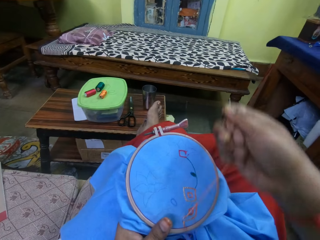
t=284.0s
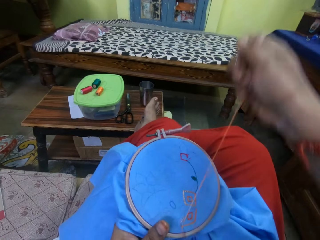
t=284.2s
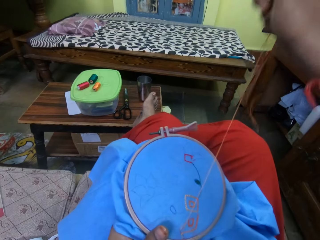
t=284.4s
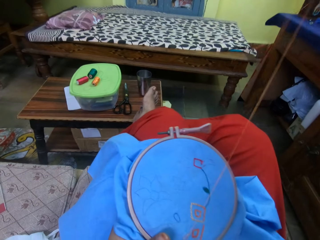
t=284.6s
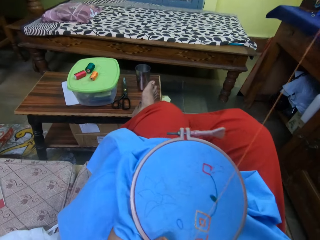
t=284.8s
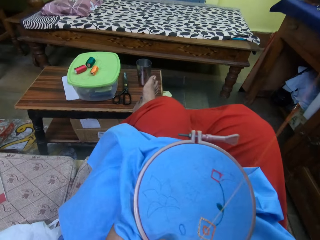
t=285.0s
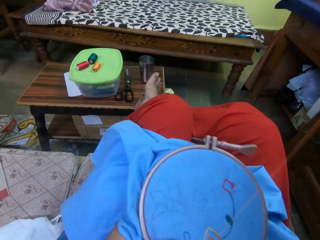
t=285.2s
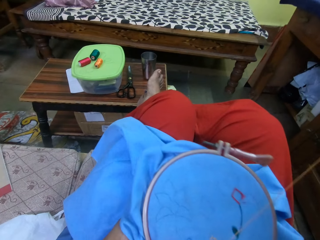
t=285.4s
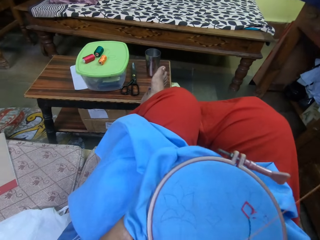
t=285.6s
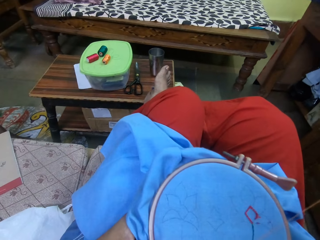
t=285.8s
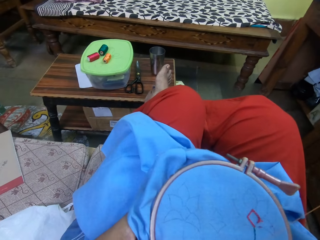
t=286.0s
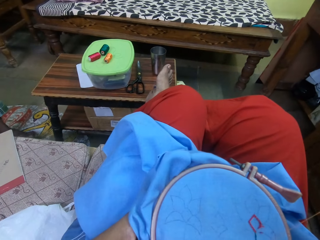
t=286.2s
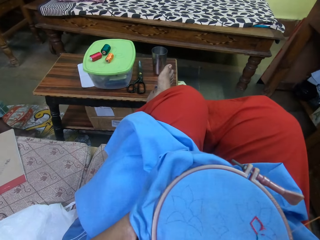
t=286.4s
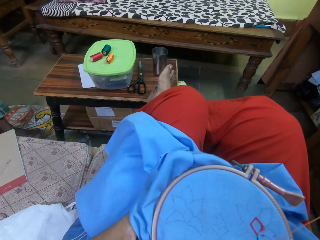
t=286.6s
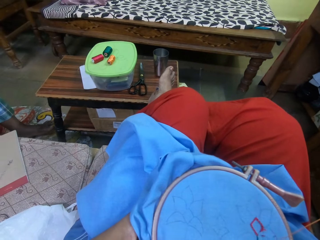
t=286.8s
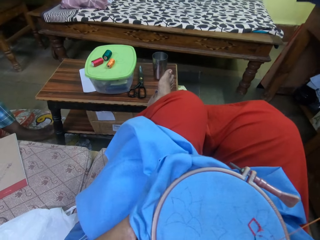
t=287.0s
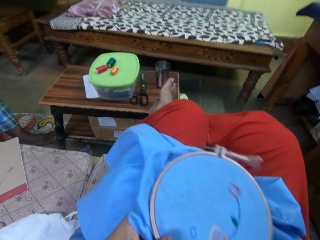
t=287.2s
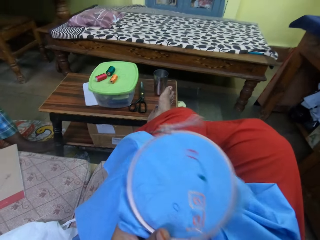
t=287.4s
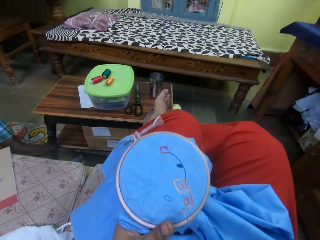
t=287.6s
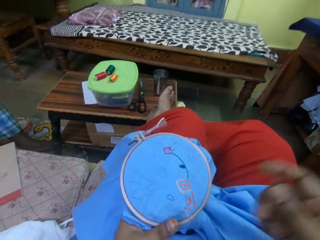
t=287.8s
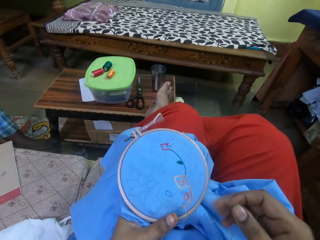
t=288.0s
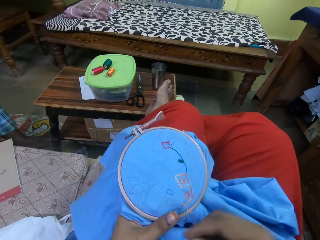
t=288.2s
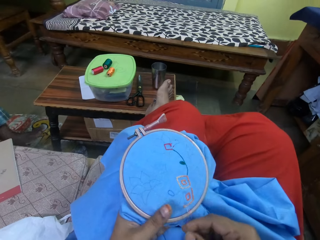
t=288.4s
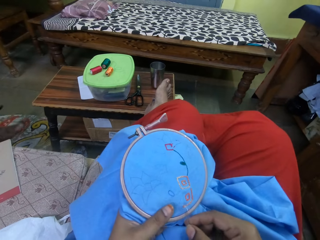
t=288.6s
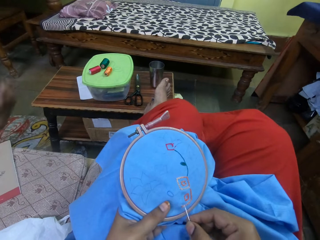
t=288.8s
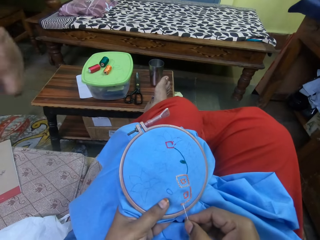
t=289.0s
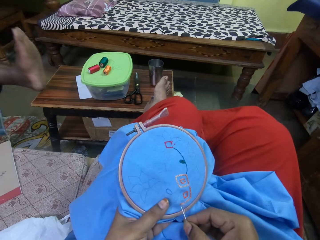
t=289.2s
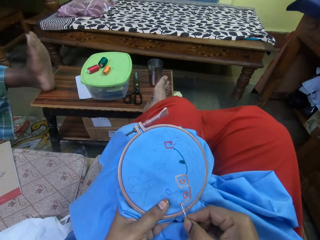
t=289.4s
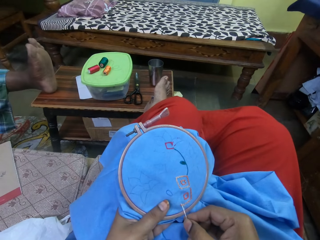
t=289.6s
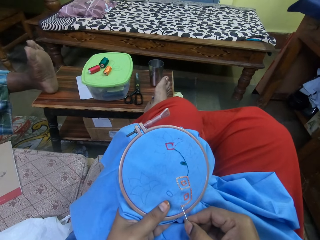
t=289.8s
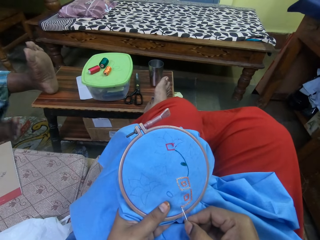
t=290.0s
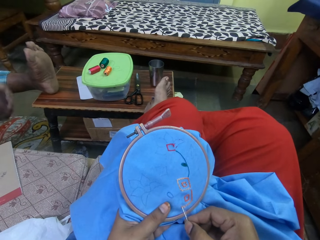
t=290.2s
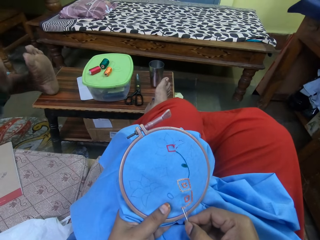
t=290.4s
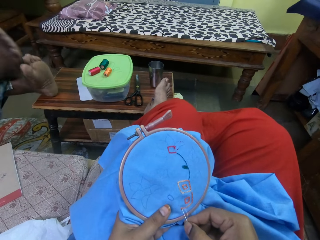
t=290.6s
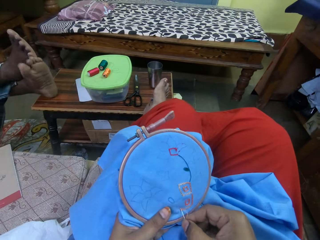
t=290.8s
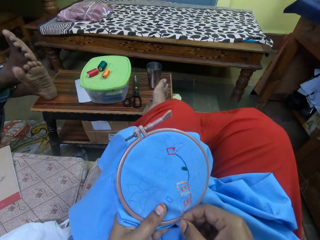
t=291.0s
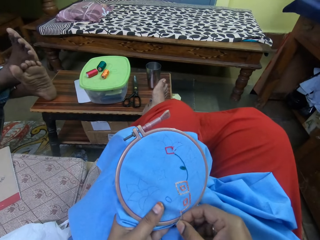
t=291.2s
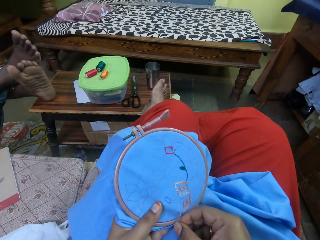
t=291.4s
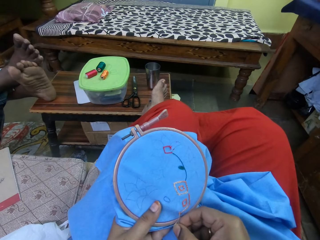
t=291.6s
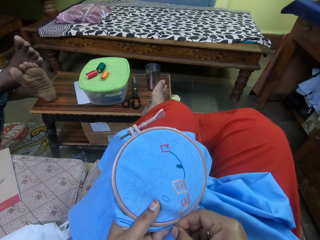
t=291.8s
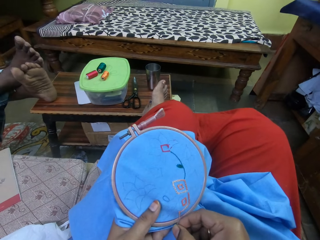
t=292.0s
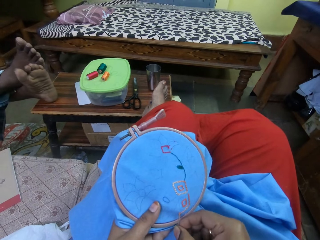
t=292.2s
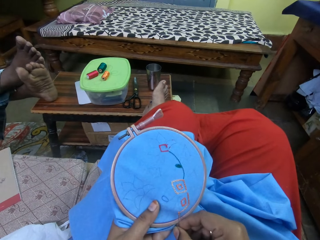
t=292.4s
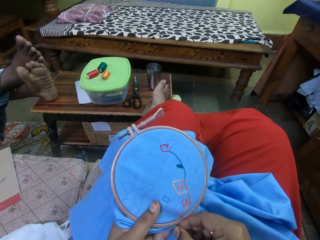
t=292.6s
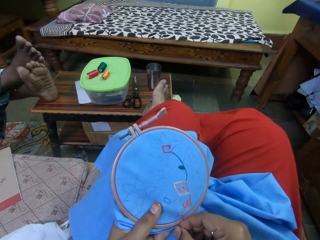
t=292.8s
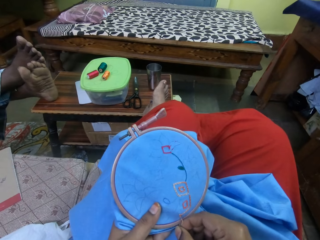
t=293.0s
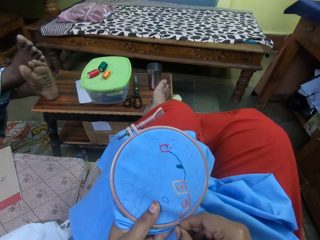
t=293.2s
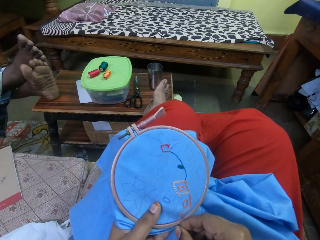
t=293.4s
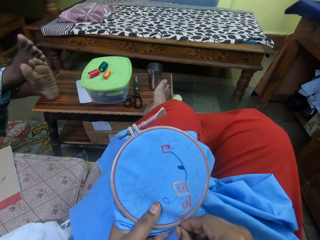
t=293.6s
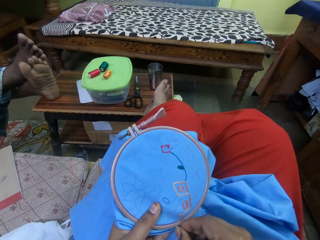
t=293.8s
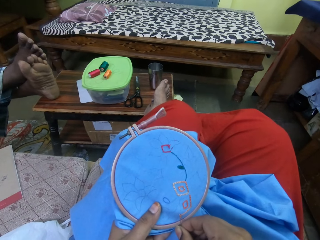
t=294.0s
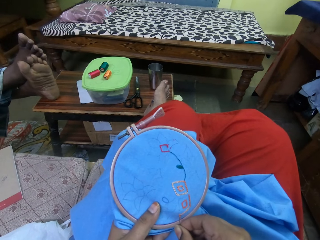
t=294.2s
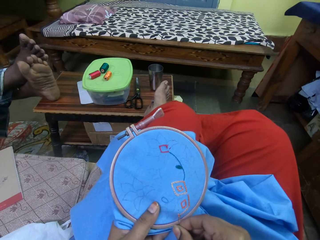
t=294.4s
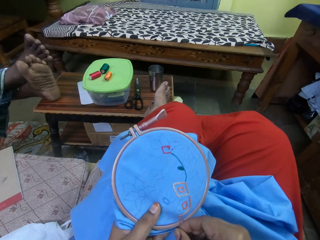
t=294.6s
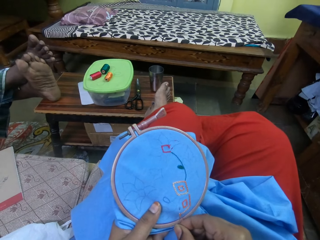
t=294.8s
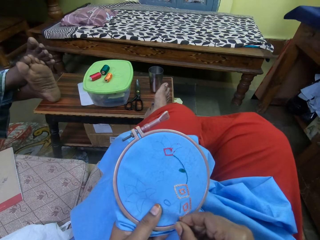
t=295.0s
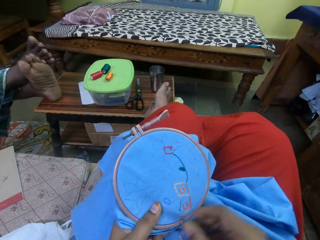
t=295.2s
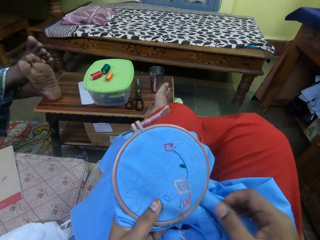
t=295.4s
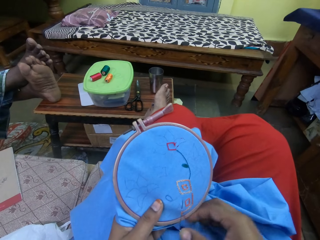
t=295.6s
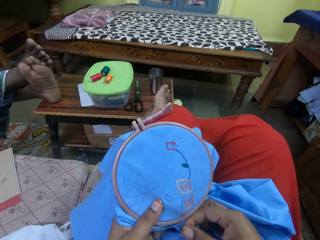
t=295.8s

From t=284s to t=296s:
The camera wearer sews the garment.

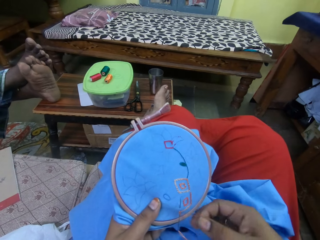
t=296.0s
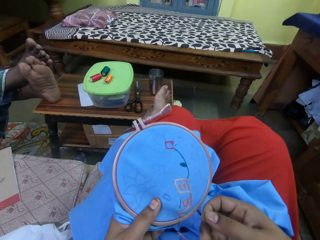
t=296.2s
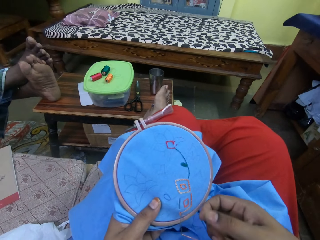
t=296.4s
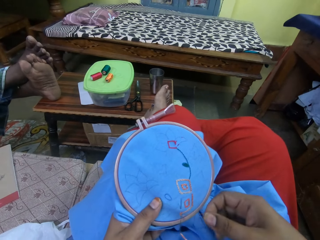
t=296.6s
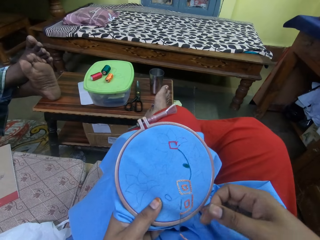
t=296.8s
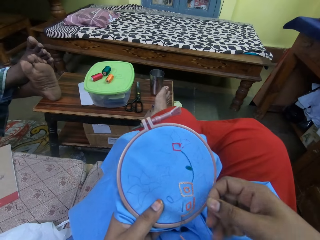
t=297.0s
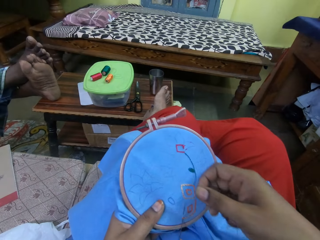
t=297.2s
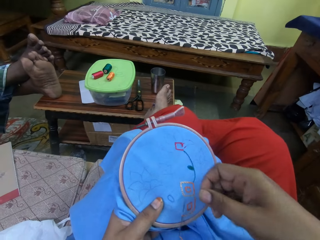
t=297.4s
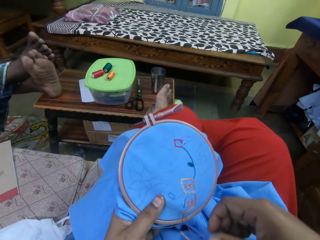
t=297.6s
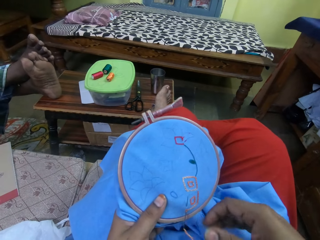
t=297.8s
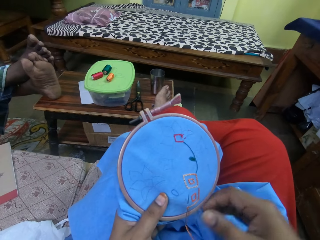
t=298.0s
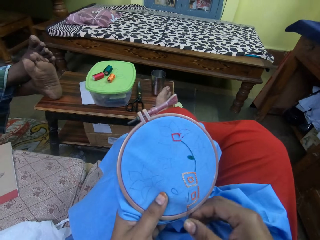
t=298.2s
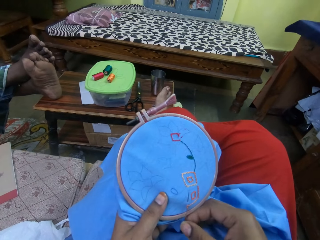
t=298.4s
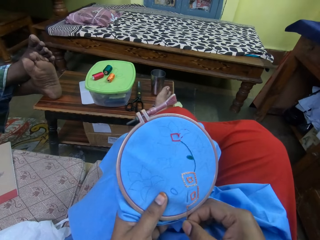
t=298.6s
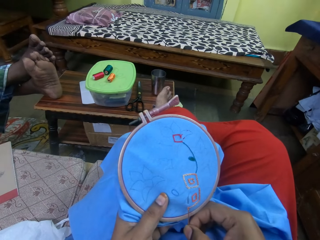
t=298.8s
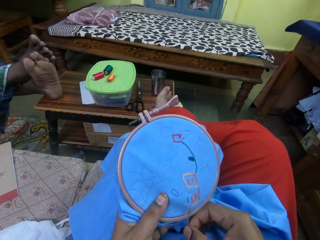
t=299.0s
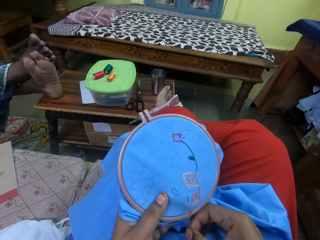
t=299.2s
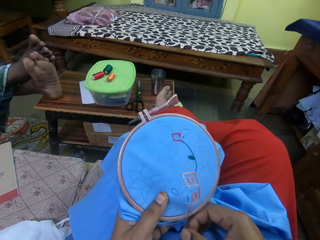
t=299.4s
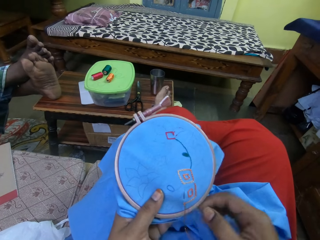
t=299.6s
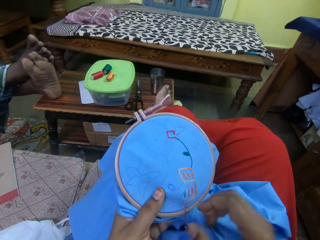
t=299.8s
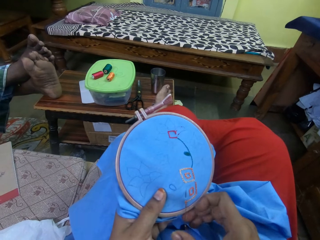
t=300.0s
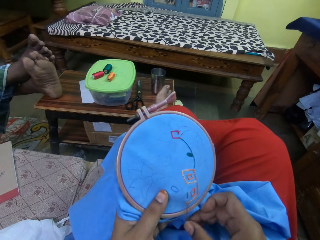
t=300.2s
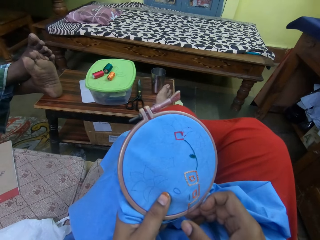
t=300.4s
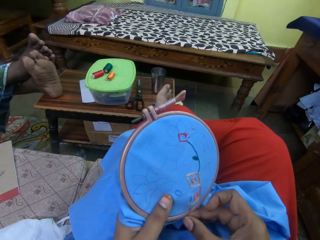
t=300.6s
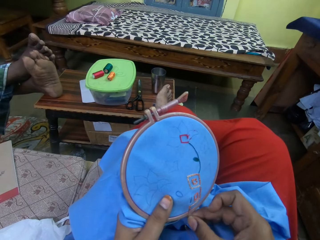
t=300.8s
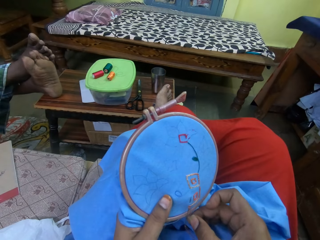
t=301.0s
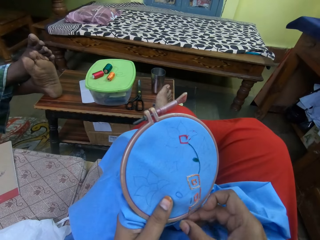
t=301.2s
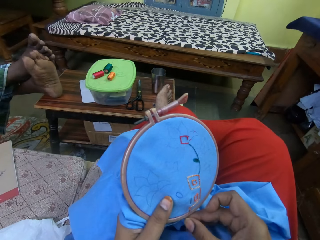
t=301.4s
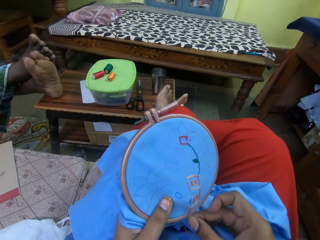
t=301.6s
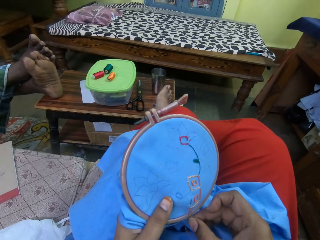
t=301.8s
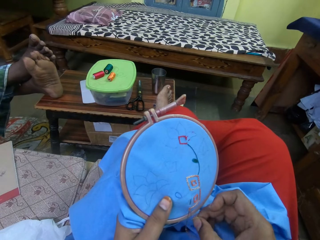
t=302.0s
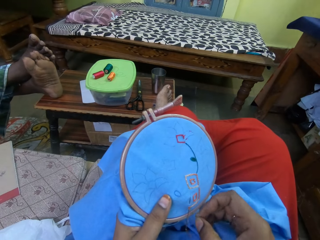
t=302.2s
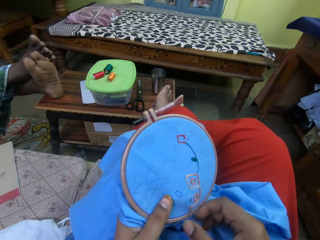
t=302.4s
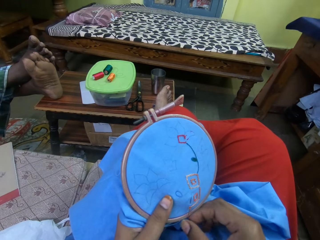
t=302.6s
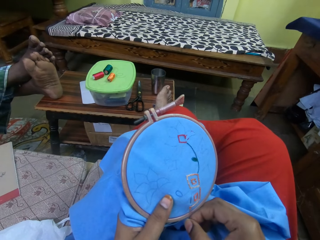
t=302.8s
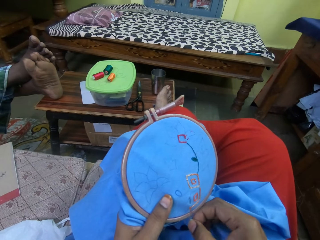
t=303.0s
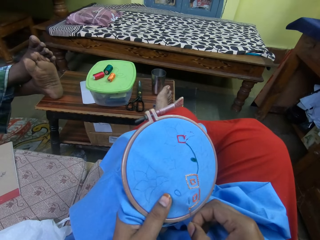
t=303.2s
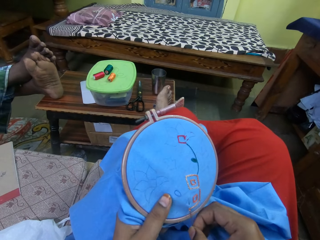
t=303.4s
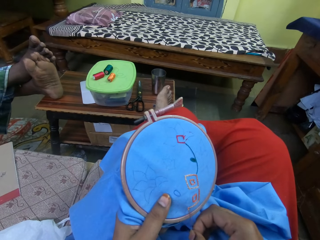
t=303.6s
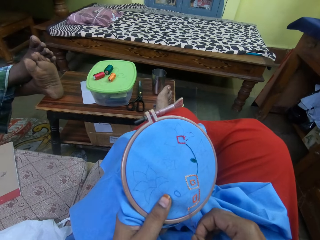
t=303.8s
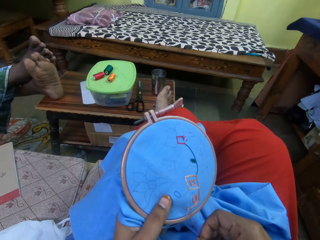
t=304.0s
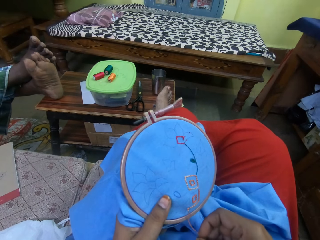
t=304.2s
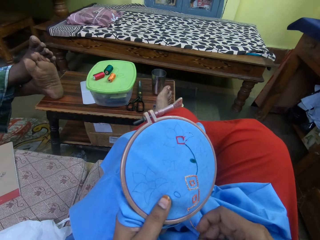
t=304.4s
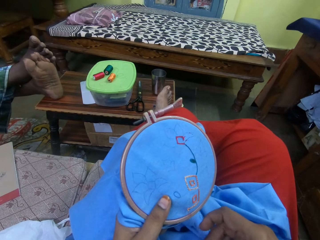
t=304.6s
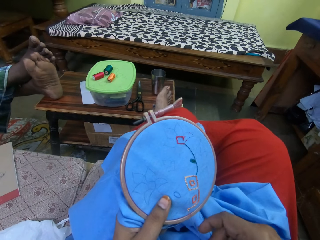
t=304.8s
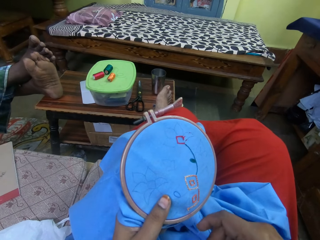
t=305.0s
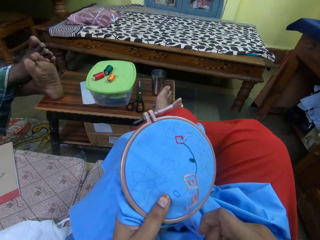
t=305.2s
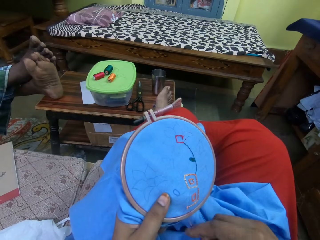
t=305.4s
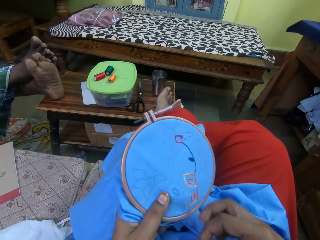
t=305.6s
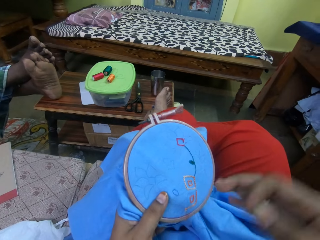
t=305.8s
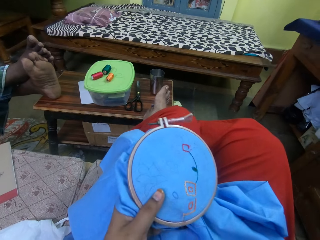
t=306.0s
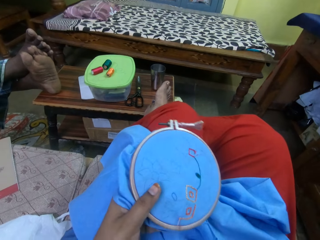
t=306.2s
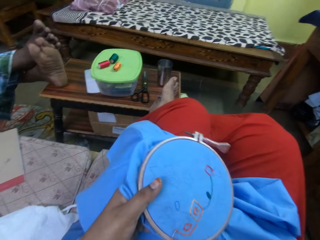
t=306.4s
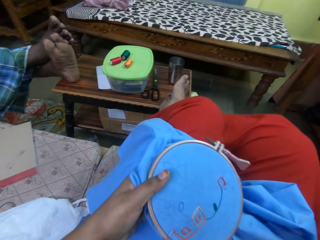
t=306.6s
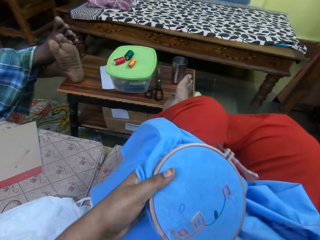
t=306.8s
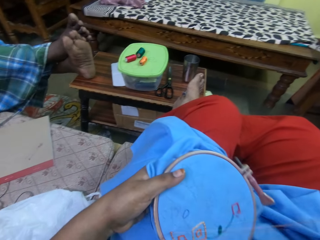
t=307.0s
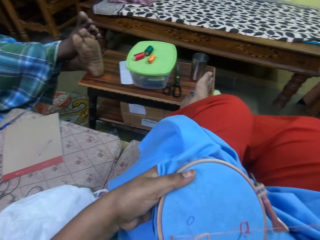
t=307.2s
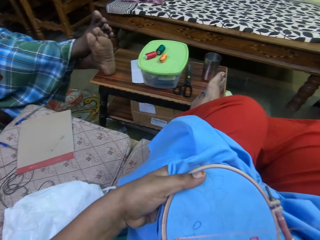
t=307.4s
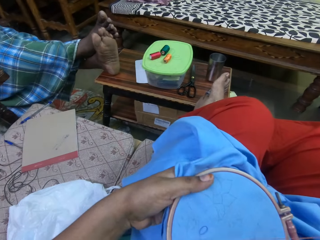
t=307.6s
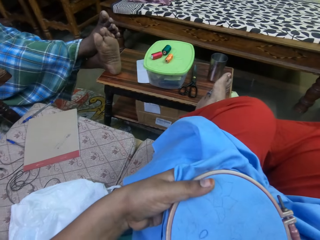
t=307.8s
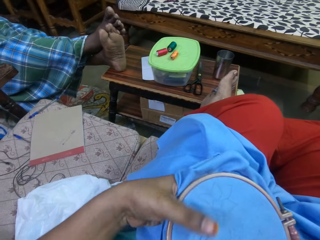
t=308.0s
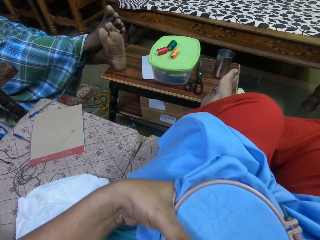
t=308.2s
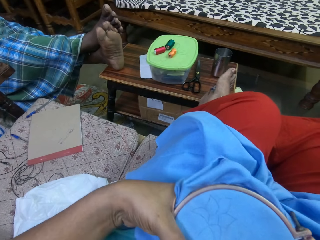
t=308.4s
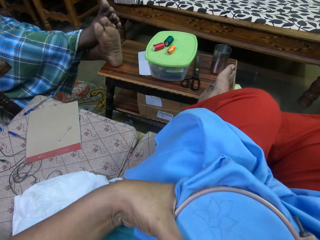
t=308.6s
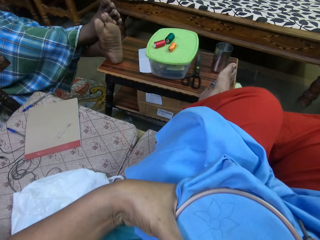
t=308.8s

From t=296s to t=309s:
The camera wearer pulls the thread.
